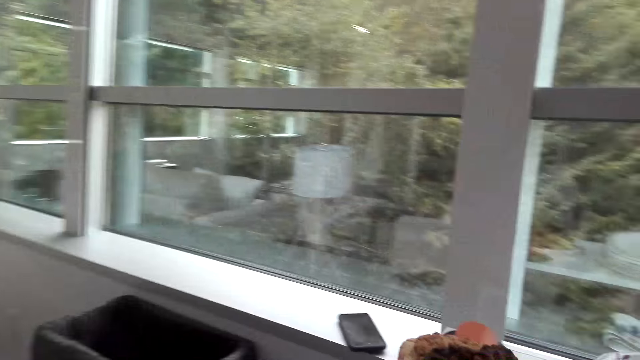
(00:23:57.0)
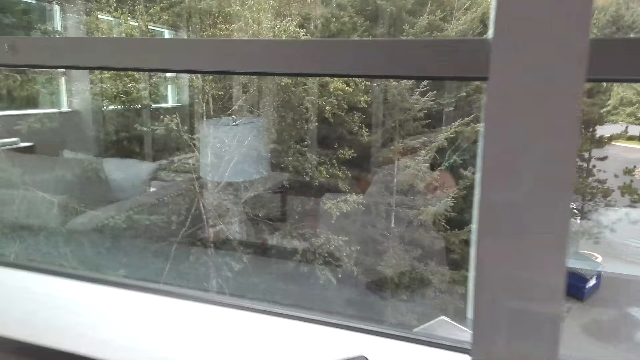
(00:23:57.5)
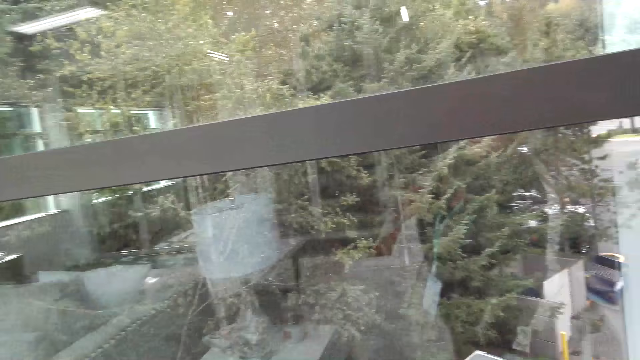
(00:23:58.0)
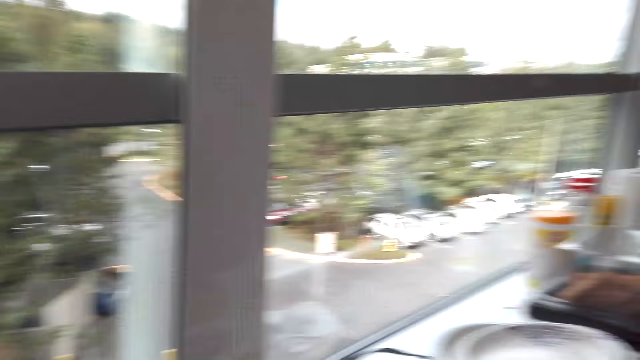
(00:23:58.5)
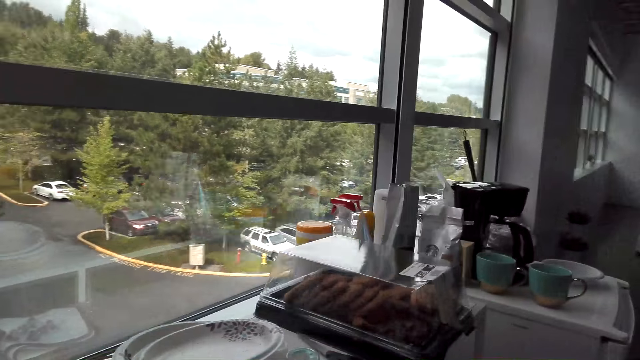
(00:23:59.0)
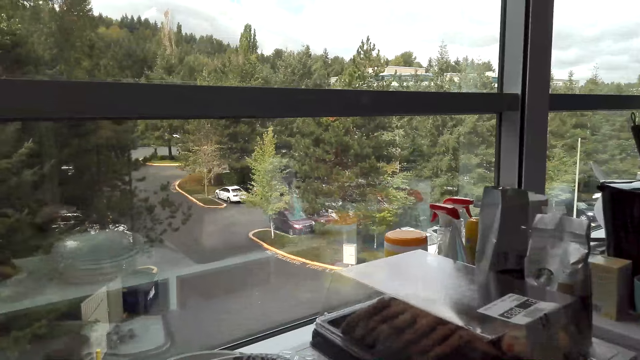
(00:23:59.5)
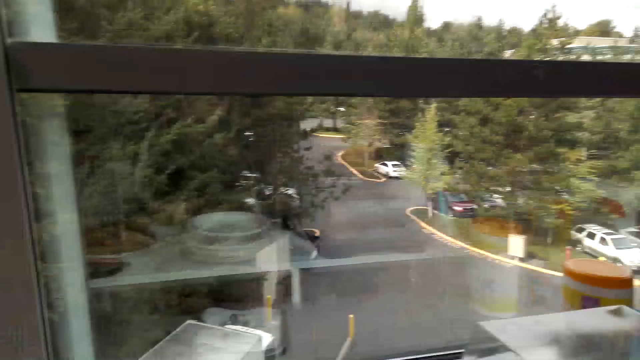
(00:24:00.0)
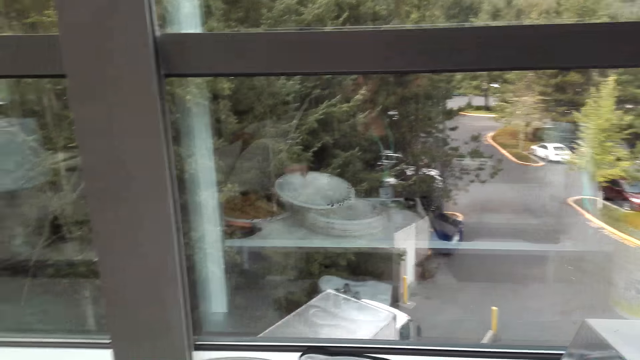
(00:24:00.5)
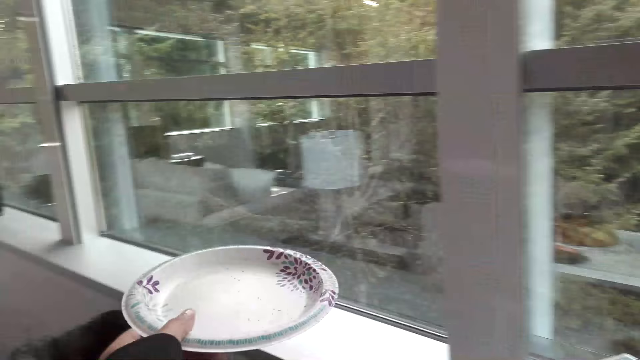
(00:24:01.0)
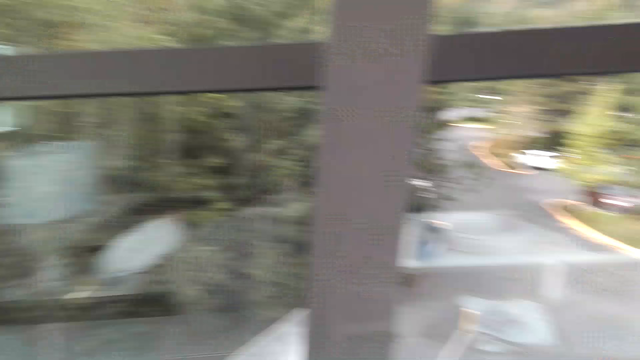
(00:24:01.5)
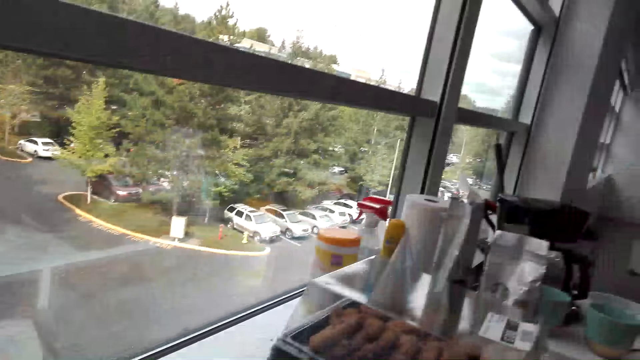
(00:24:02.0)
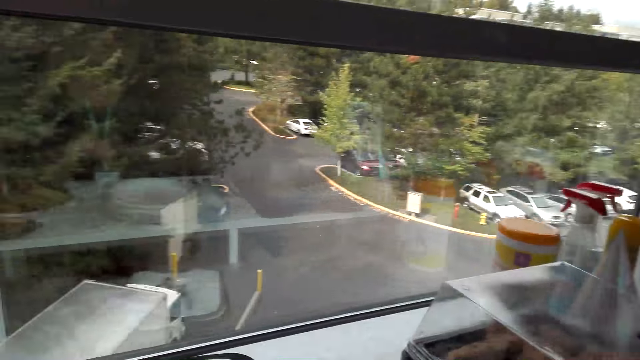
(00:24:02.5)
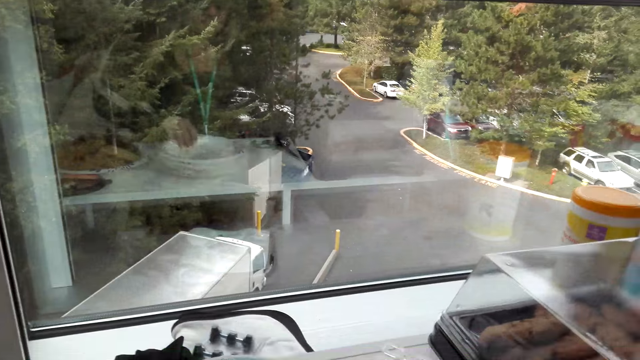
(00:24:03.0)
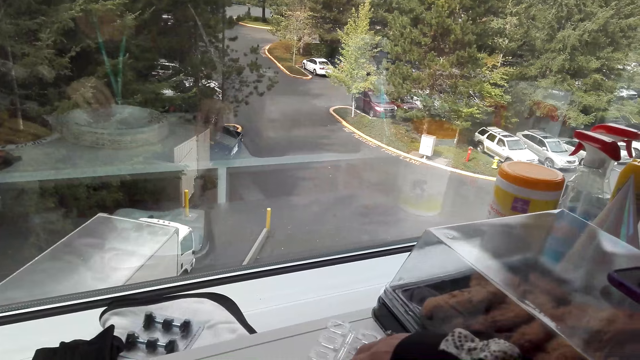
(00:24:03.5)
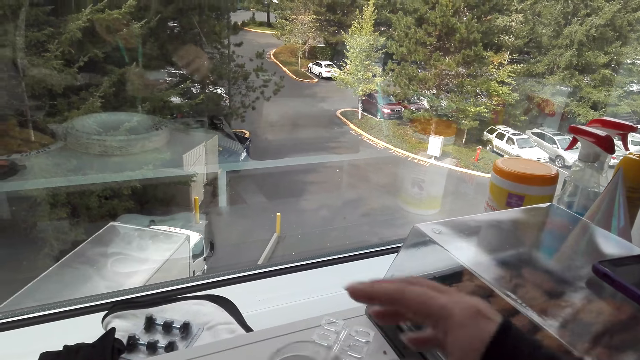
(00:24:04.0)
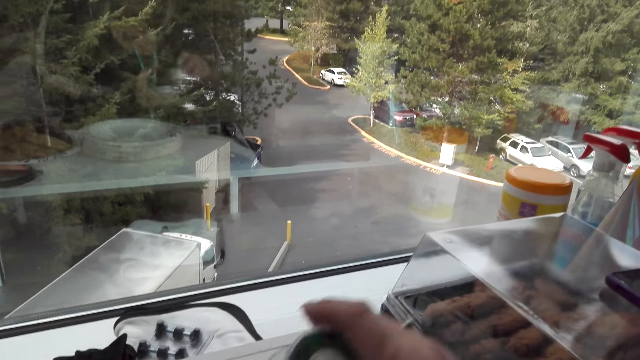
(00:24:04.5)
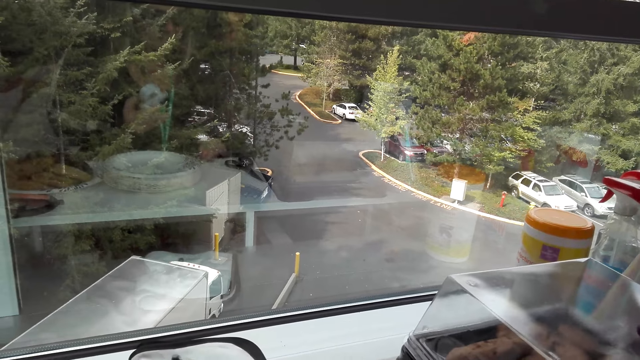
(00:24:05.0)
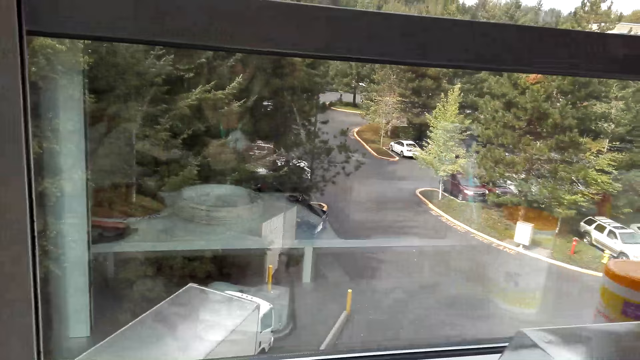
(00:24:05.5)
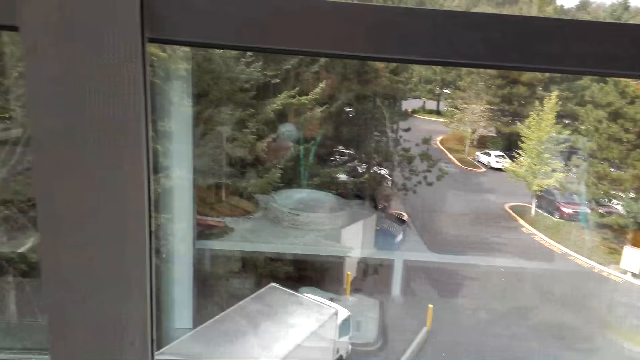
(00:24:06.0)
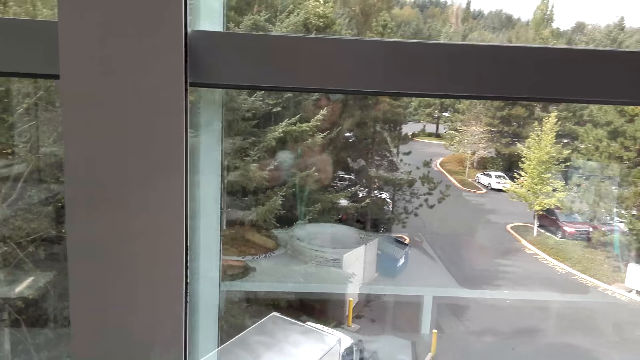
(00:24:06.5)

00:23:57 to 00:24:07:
The camera wearer picks up a phone. They walk around the room. They pick up a plate. They look around. They pick up something.

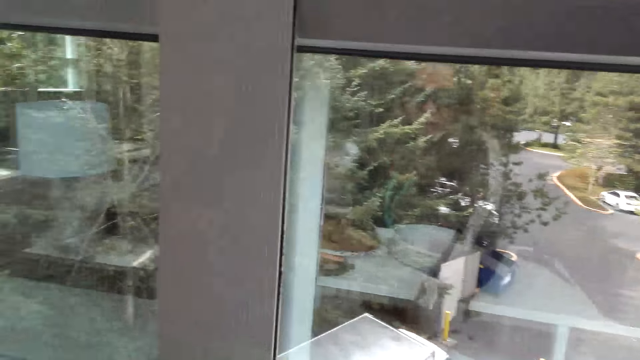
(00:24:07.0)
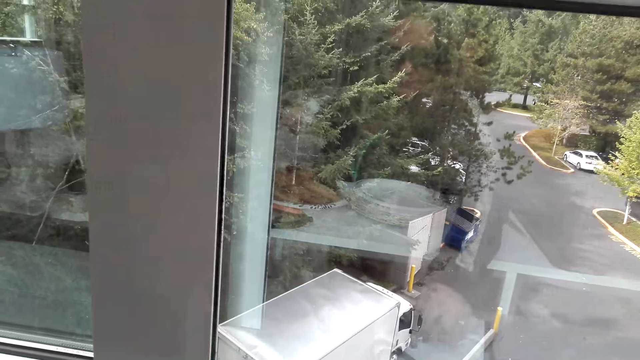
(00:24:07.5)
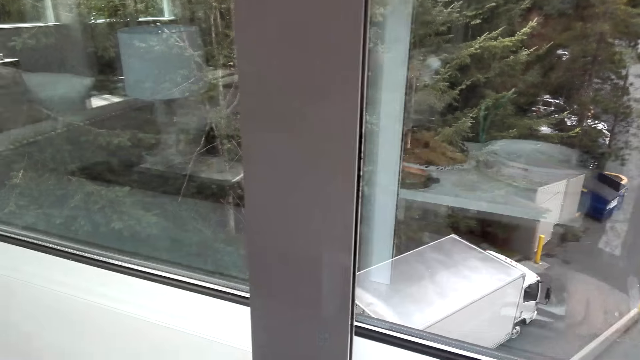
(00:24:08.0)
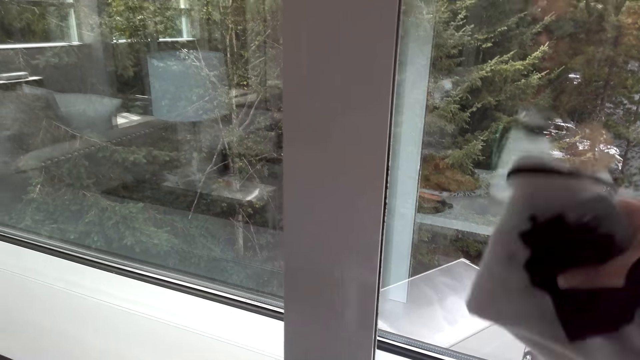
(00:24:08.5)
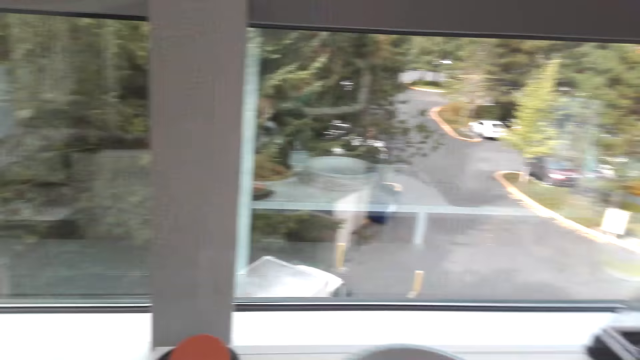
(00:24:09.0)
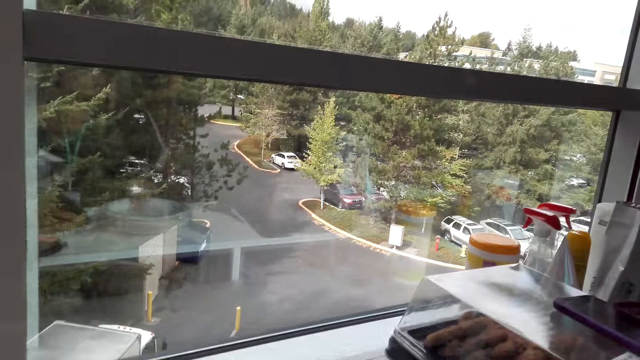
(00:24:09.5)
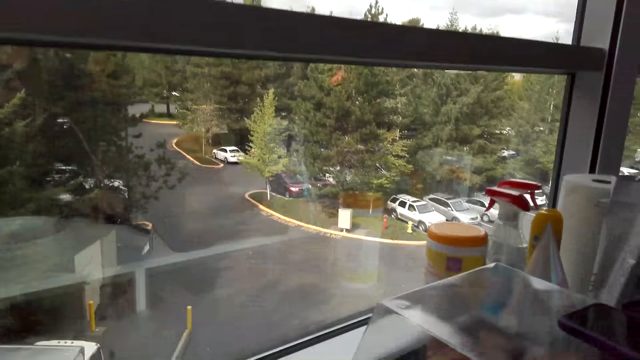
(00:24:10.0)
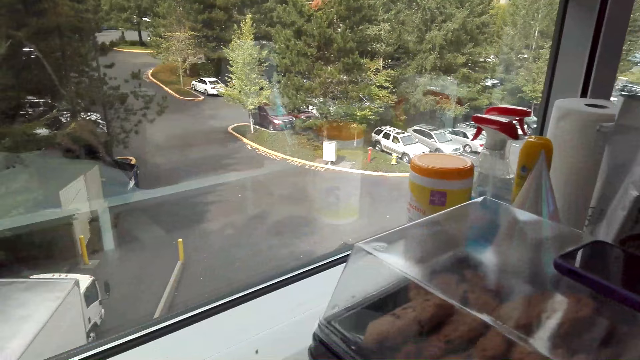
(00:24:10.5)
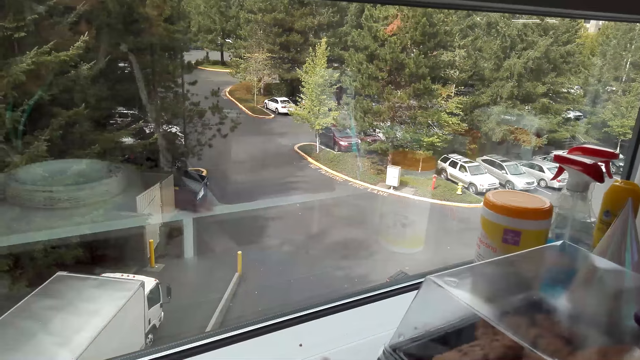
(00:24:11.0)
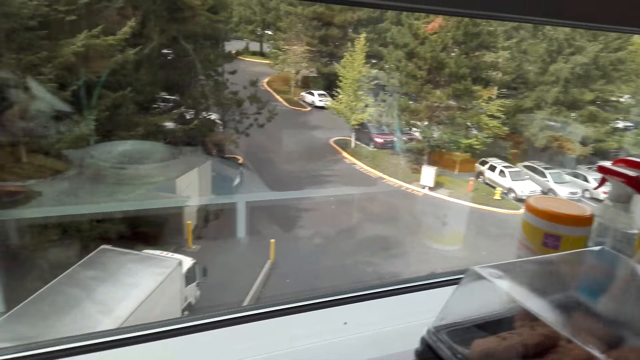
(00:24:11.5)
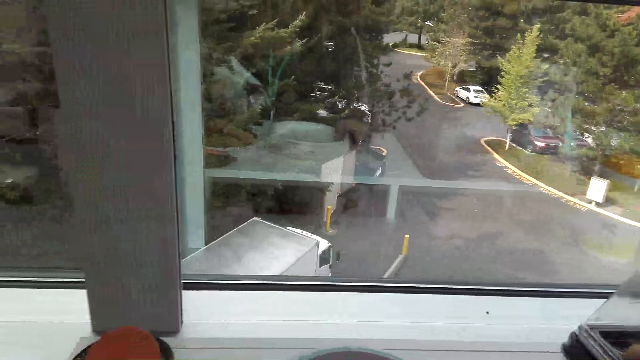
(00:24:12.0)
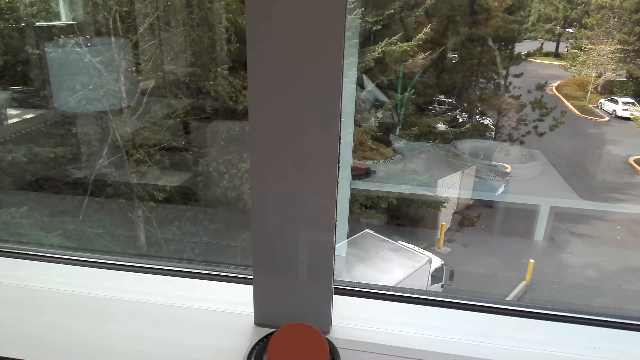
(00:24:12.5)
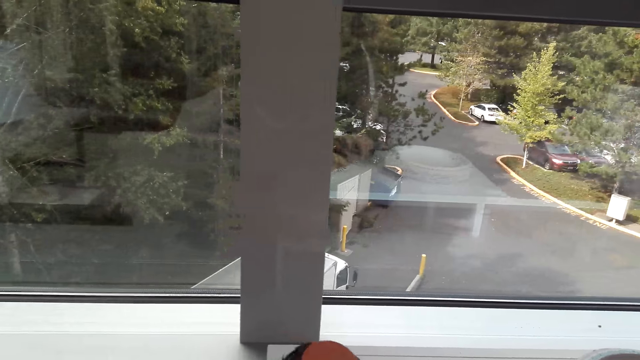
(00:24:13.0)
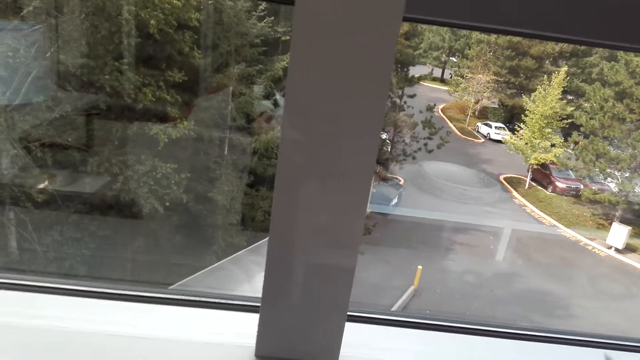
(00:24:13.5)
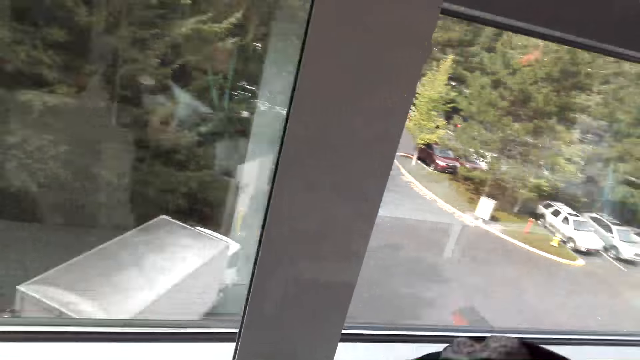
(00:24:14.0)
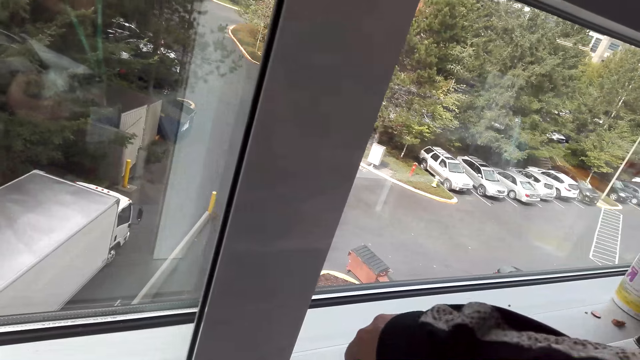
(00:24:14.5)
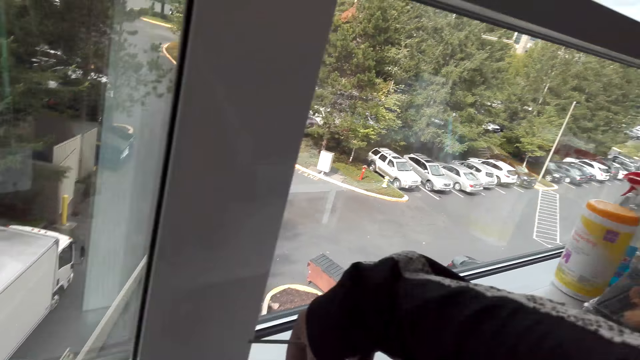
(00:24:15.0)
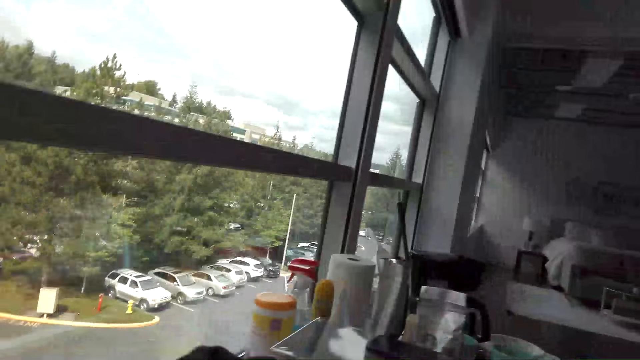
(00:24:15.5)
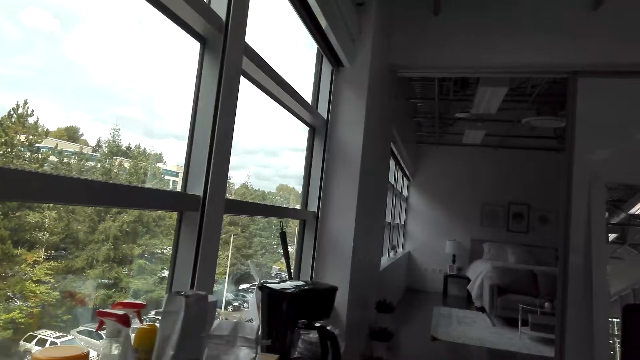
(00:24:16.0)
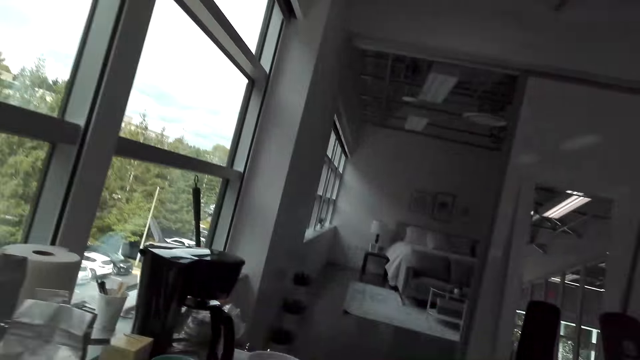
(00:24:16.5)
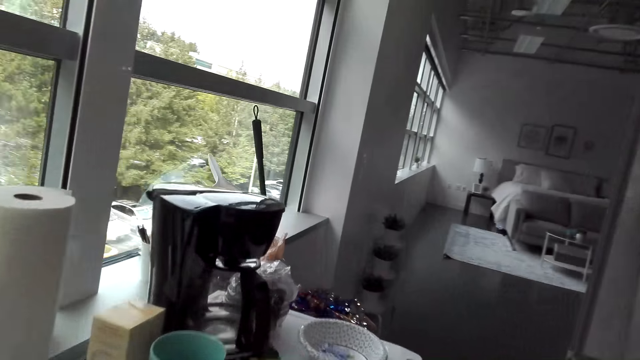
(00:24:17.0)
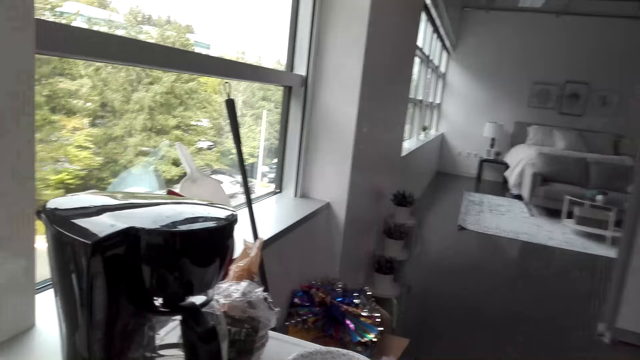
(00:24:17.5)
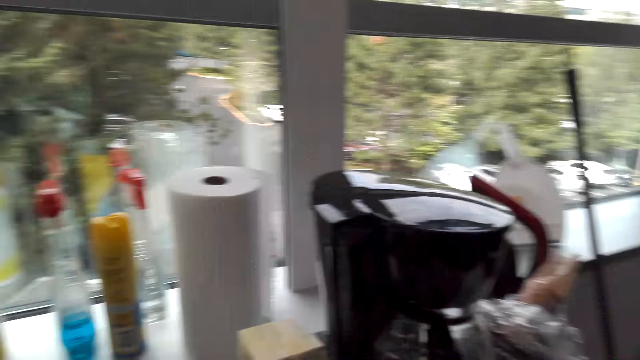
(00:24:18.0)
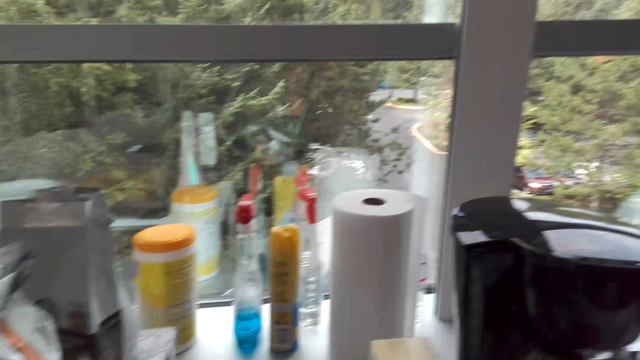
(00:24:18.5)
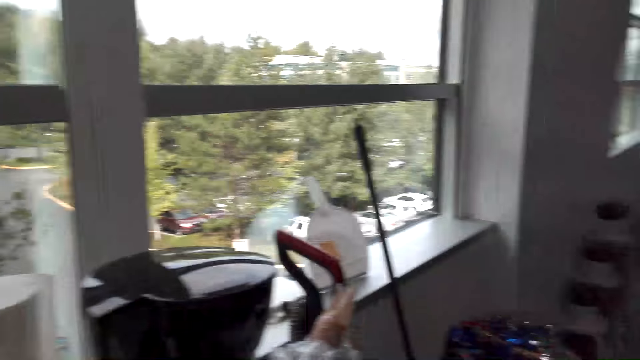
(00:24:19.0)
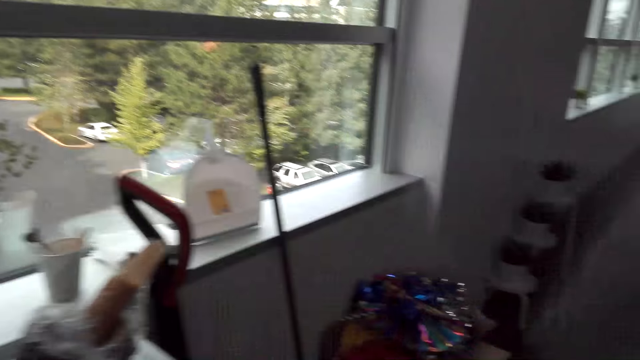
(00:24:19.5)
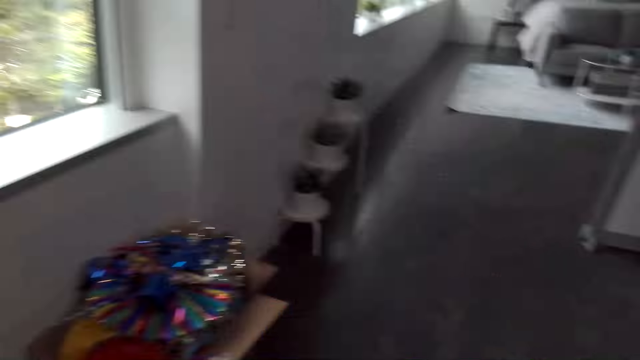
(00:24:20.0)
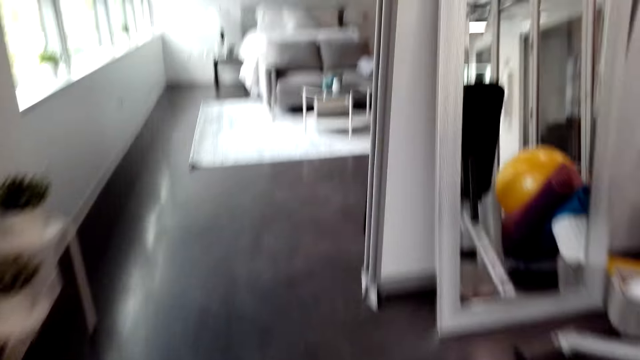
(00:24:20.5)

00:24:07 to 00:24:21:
The camera wearer picks up a cloth. They look around. They wipe the table. They move something. They lift the right hand. They touch something. They walk around the room. They look around. They walk around.
